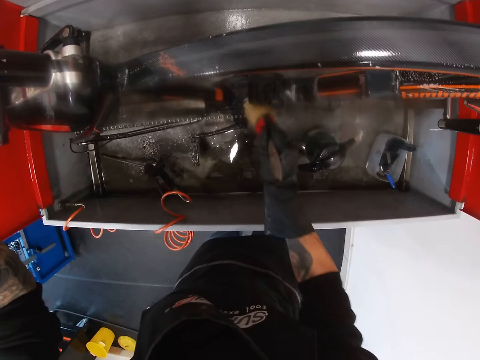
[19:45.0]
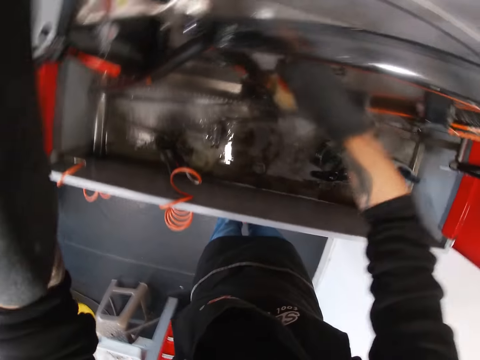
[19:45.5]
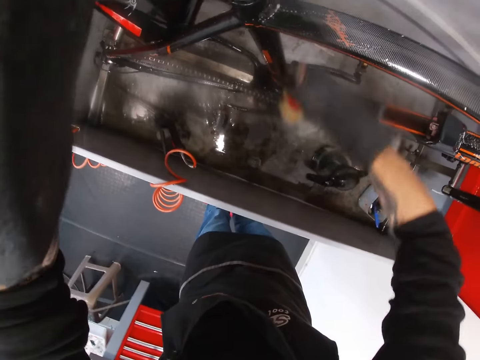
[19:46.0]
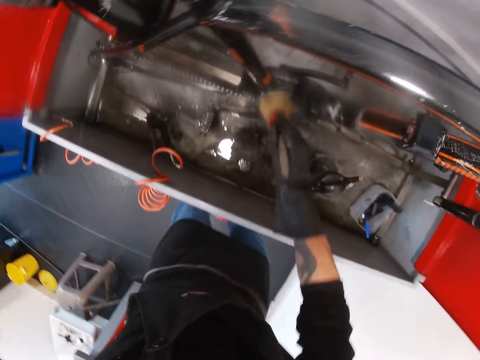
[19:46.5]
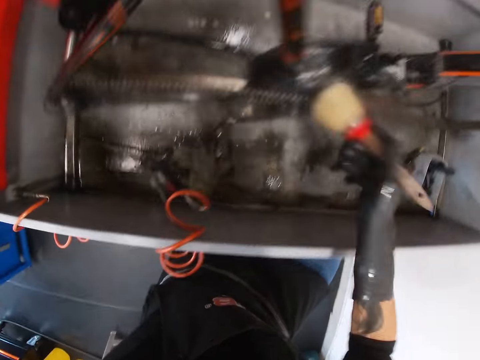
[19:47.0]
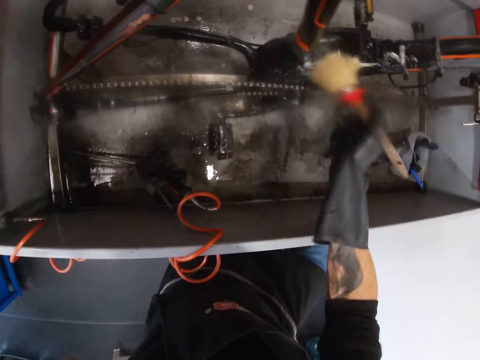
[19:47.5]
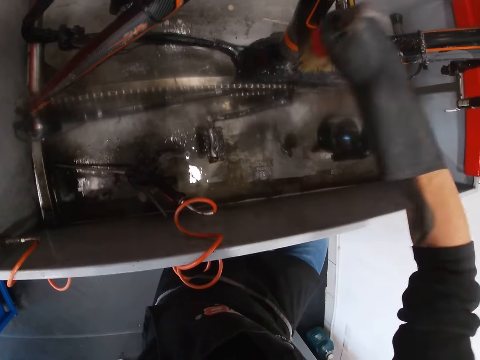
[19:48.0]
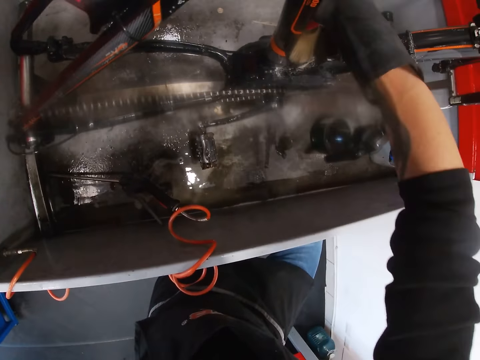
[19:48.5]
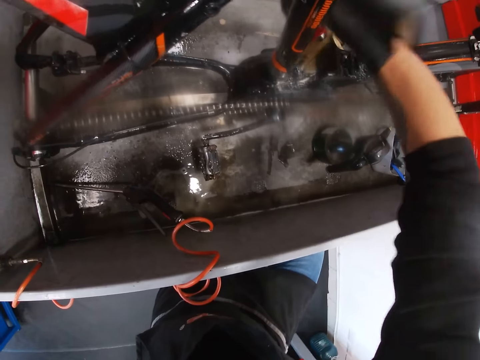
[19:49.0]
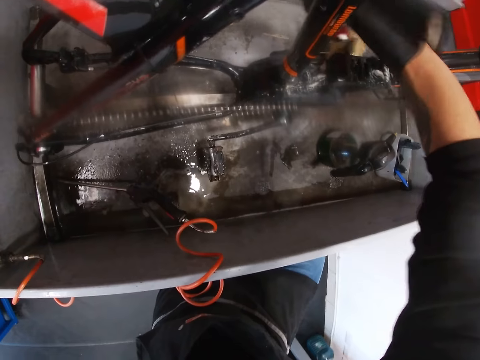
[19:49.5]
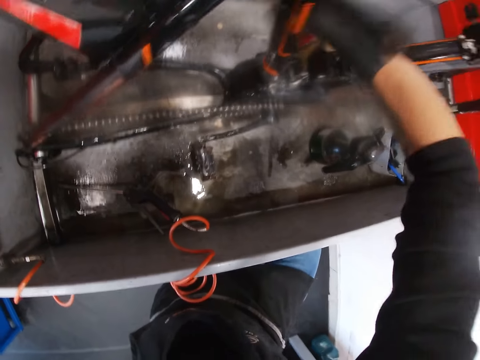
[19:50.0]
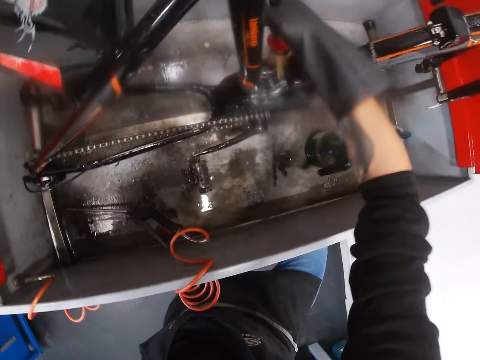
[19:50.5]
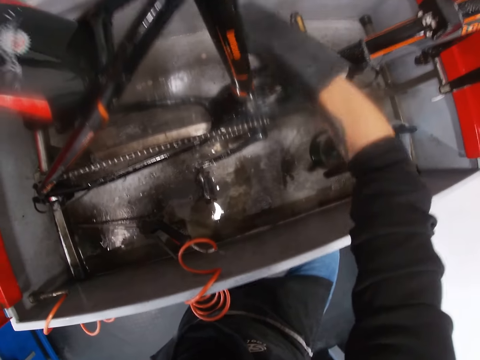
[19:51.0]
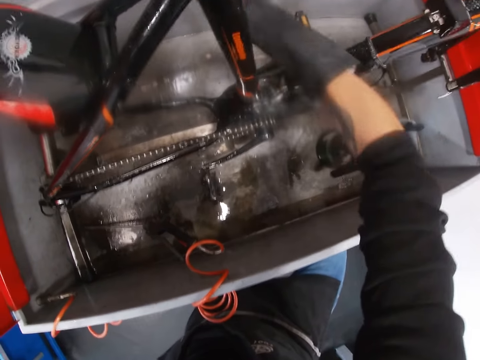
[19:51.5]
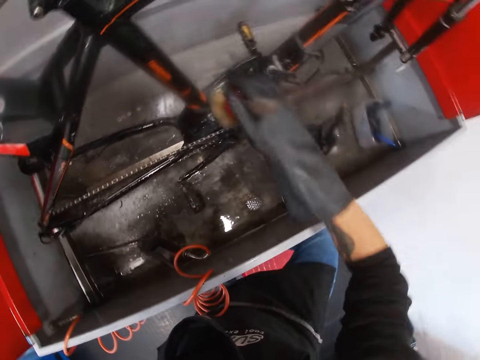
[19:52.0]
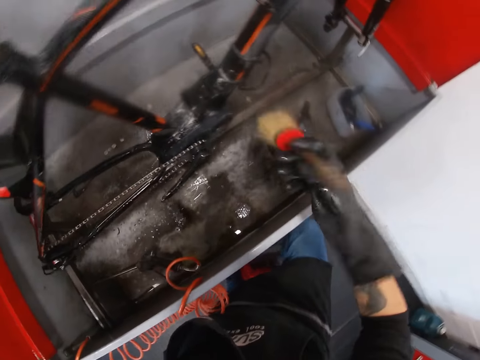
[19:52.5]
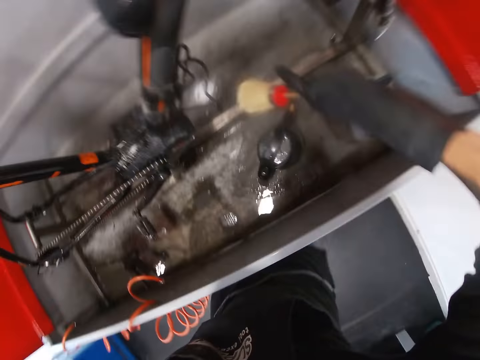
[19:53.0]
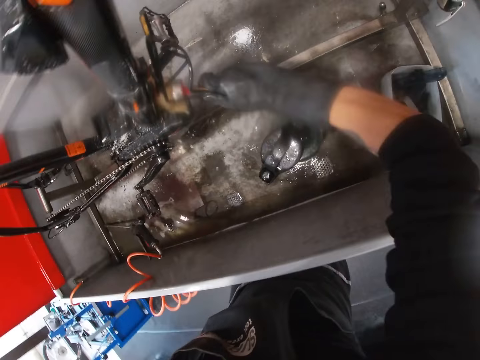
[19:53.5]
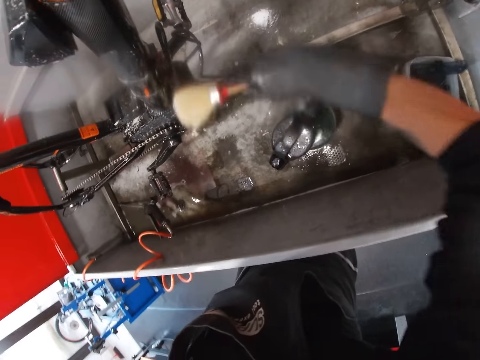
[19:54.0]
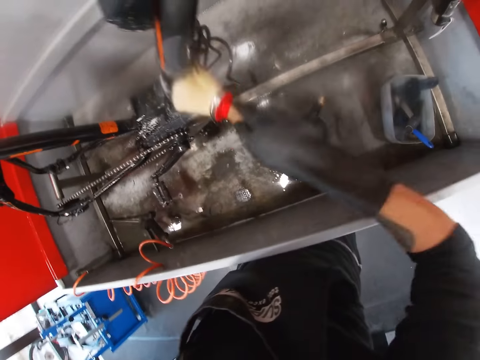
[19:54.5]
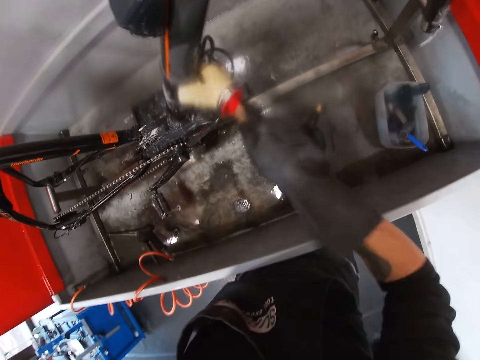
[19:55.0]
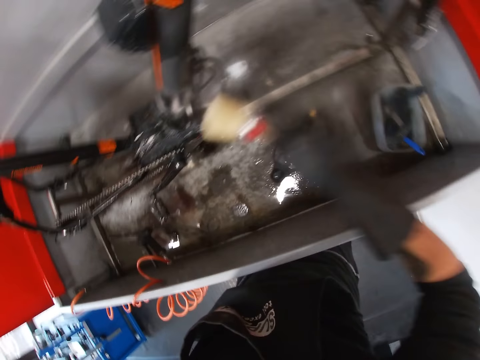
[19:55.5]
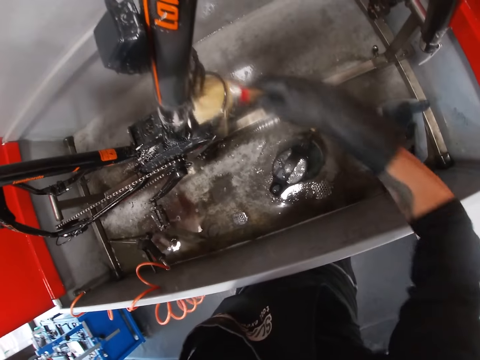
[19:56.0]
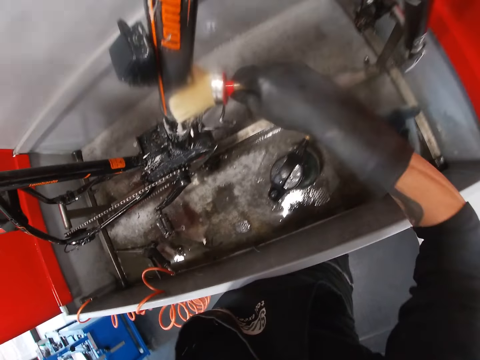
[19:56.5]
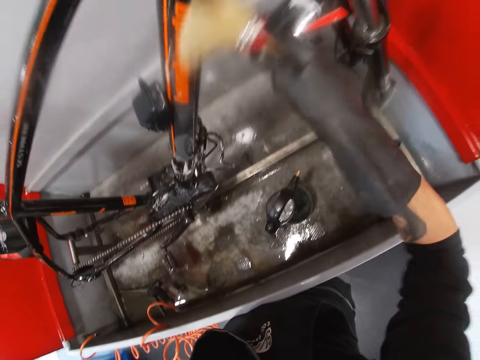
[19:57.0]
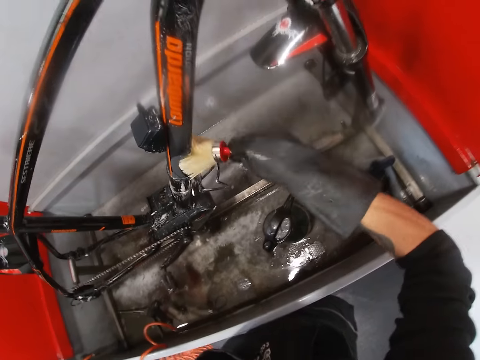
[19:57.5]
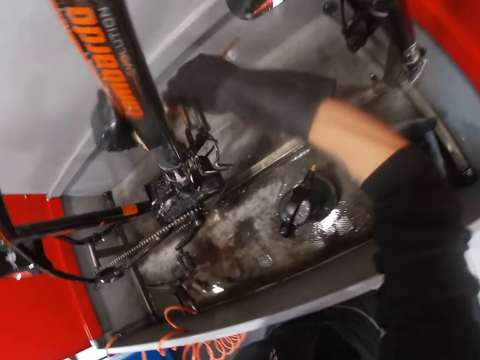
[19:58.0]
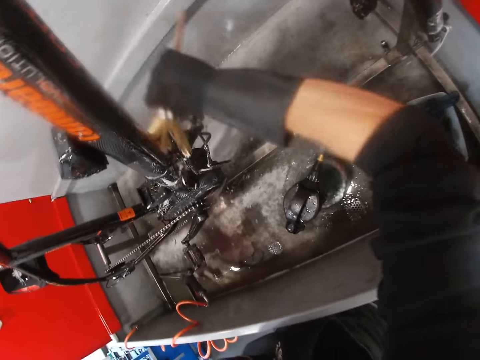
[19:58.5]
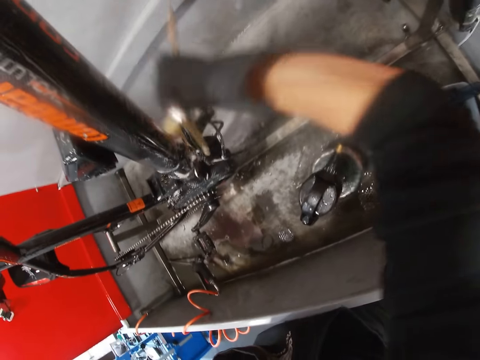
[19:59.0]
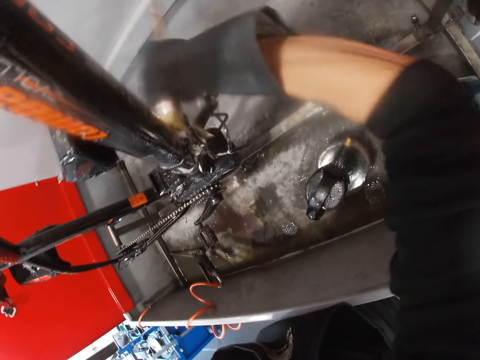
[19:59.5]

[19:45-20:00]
The camera wearer squats down. They brush a bicycle with a brush. They turn to the side. They brush the bicycle with the brush.

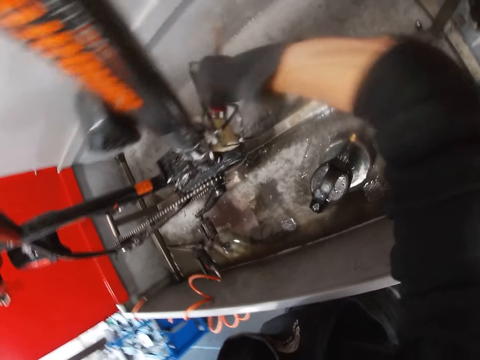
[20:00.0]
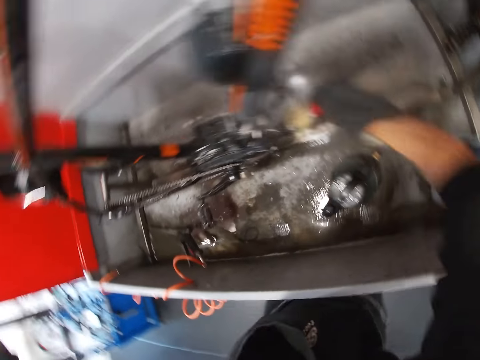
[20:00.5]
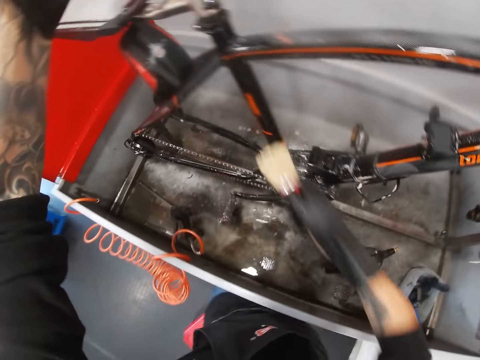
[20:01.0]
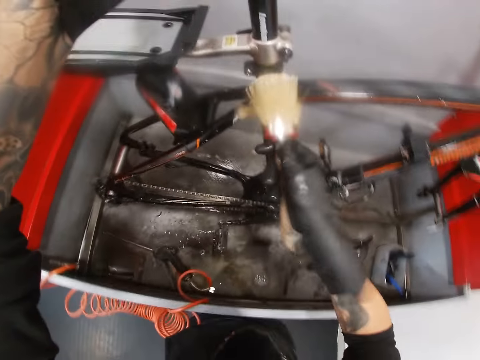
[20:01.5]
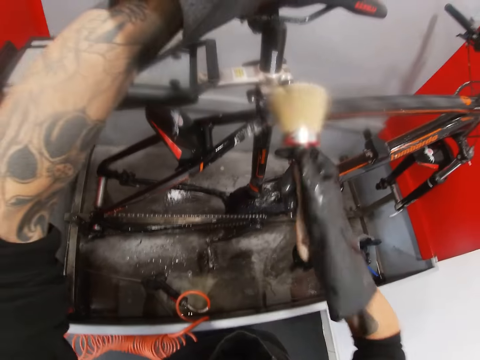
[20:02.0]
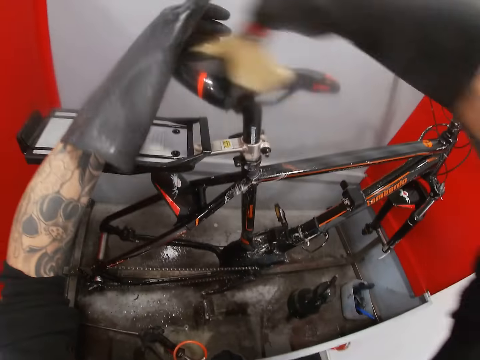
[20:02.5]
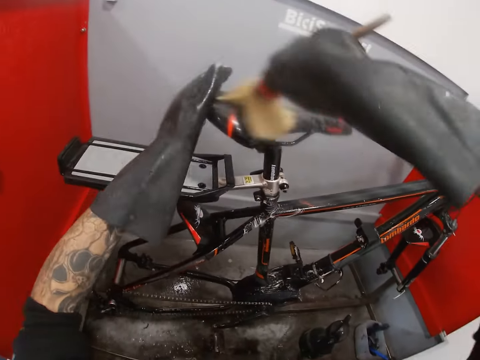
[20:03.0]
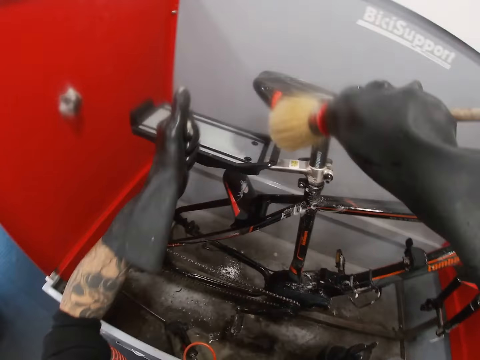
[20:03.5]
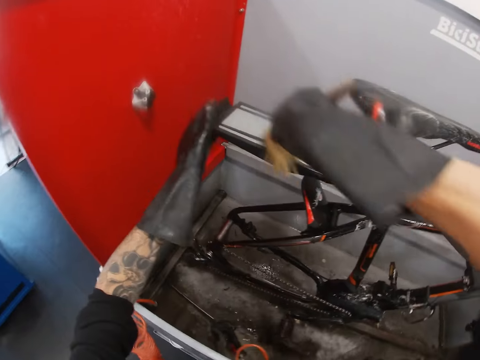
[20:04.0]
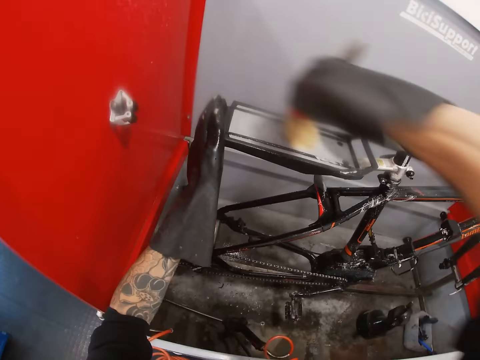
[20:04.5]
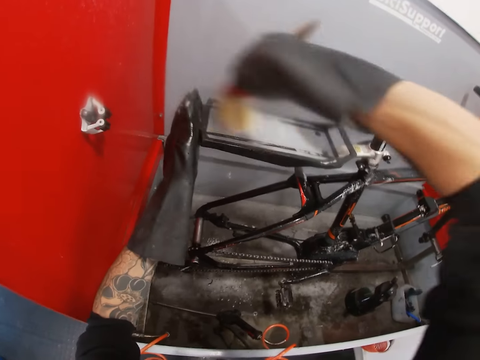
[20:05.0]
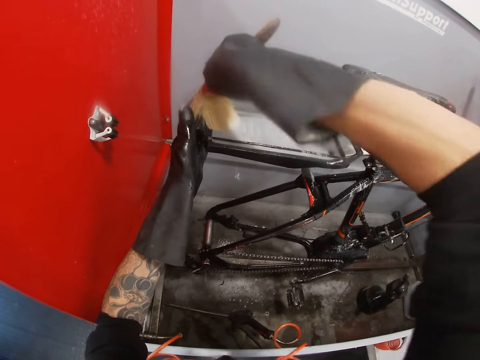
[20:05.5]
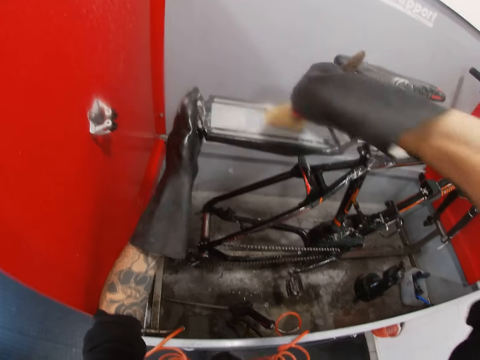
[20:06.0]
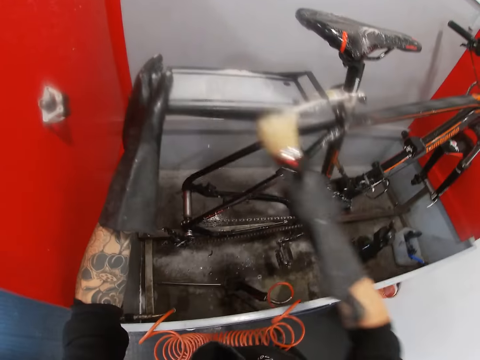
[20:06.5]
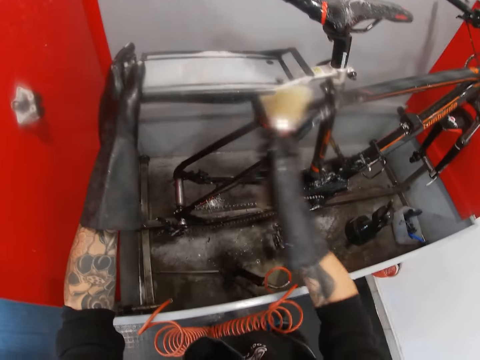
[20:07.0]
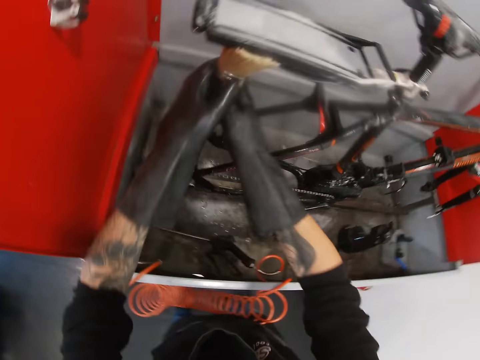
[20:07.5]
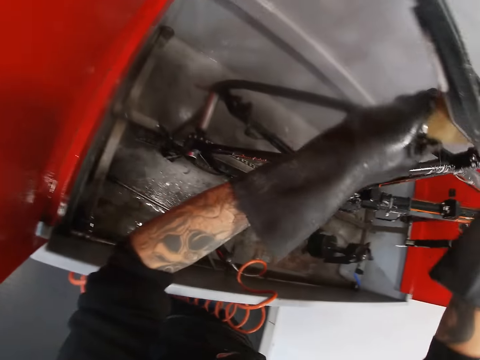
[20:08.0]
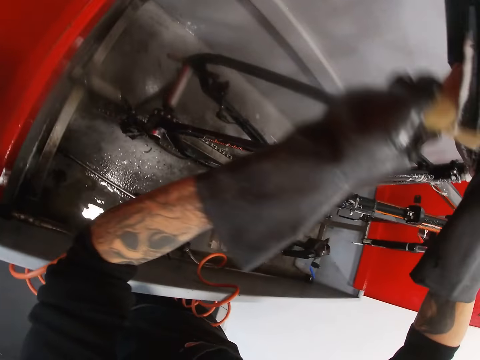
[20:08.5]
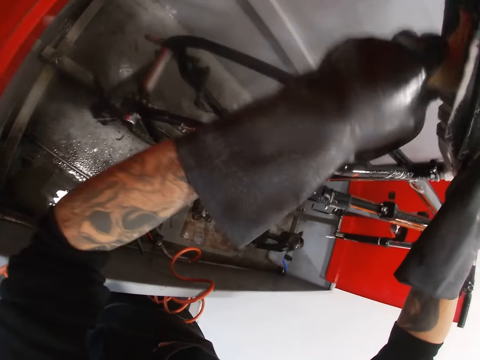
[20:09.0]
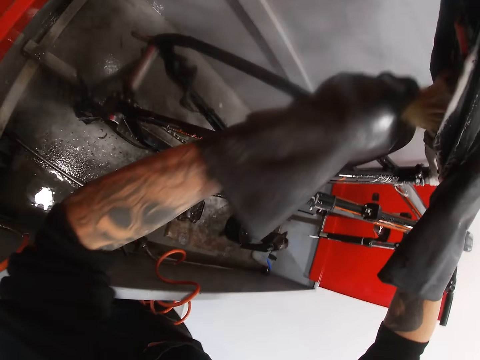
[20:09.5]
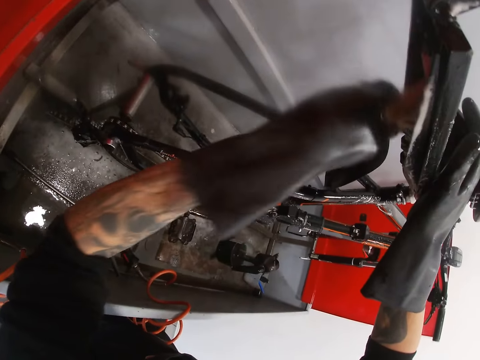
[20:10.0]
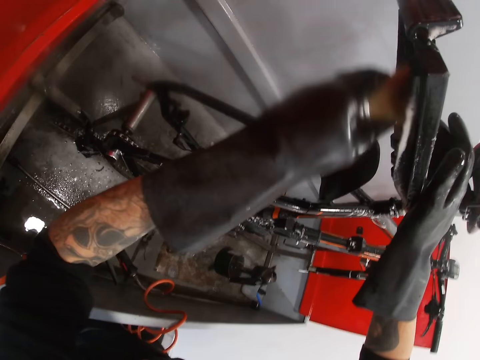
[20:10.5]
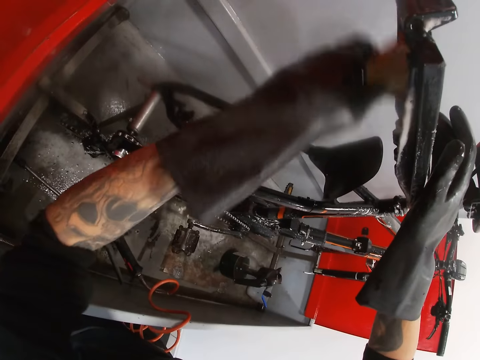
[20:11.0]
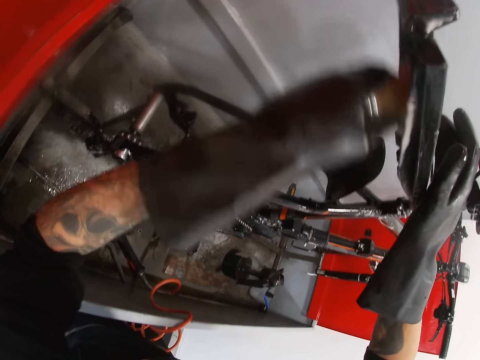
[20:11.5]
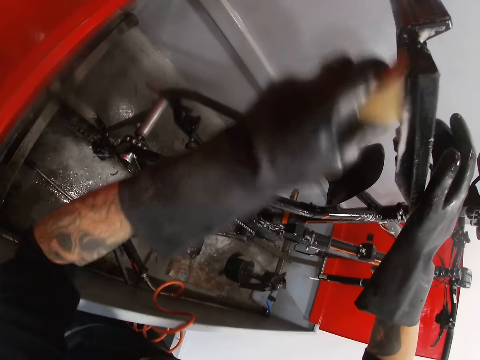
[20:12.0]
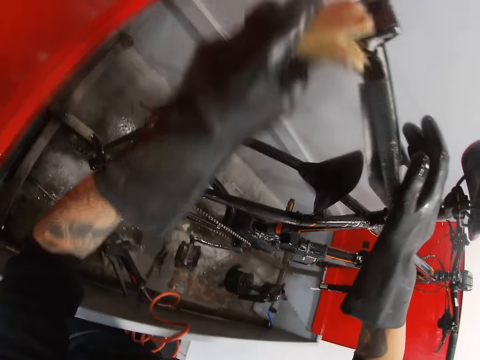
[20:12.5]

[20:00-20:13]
The camera wearer passes the brush from his right hand to his left hand. He washes the bicycle in the wash basin with the brush in his left hand. He turns to the side. He holds the bicycle in the wash basin with his right hand.
